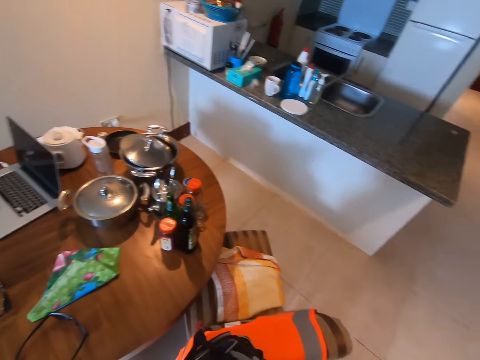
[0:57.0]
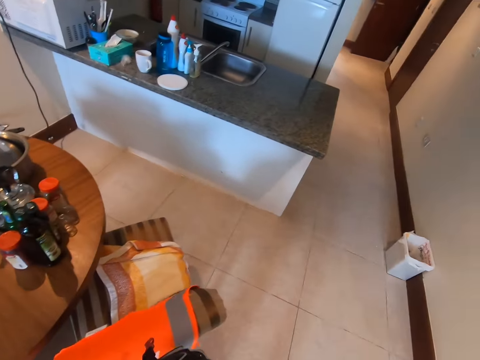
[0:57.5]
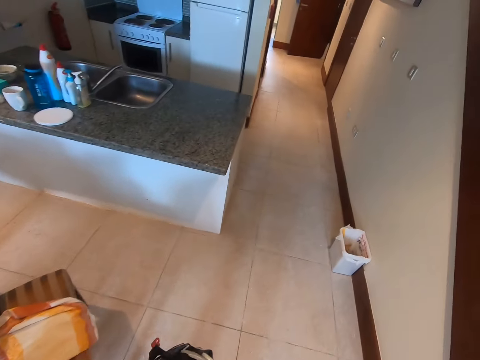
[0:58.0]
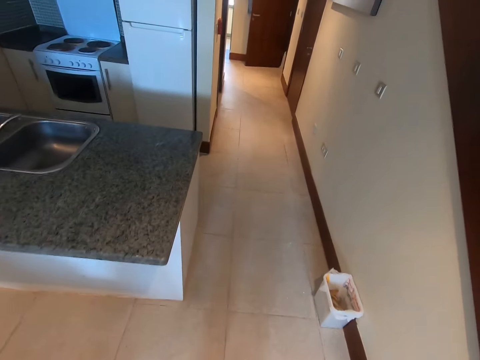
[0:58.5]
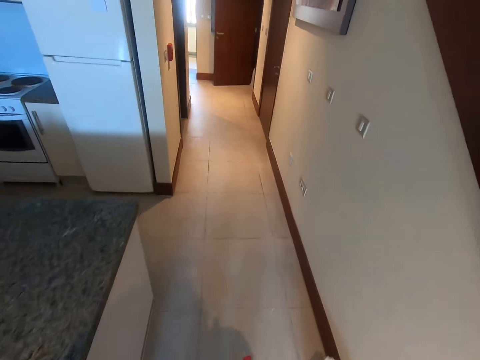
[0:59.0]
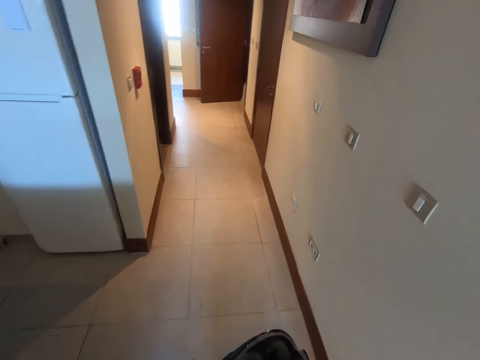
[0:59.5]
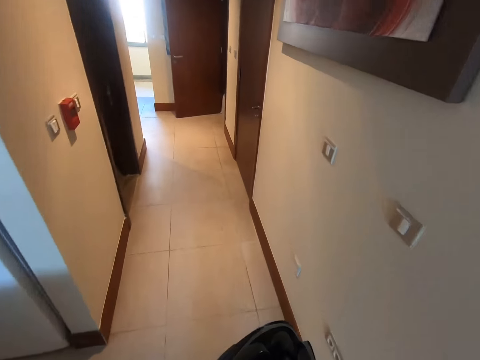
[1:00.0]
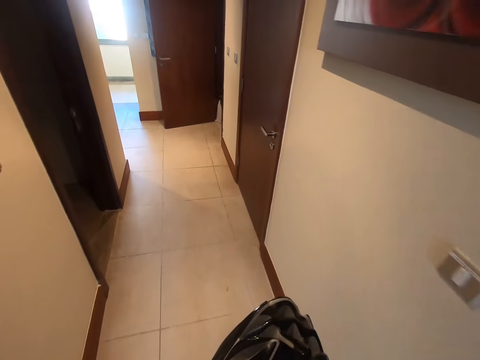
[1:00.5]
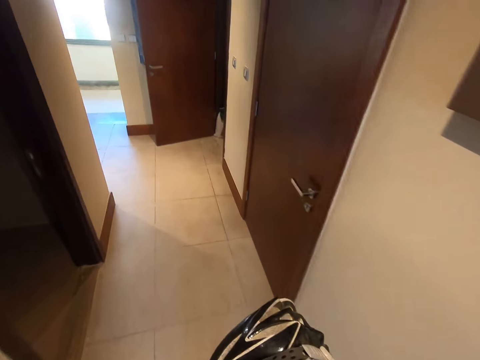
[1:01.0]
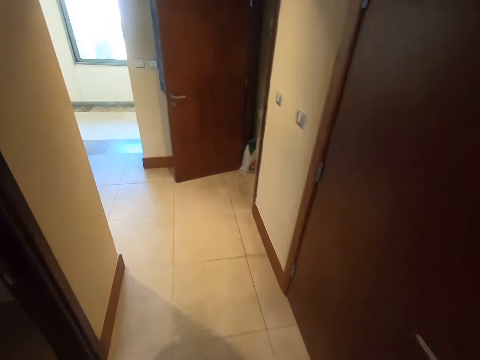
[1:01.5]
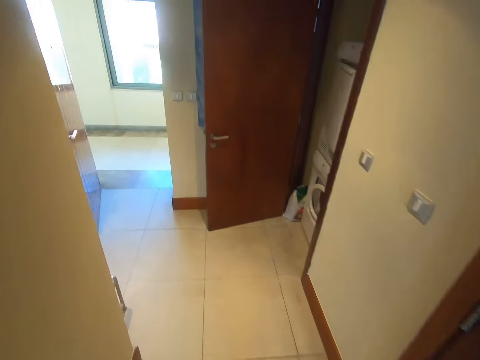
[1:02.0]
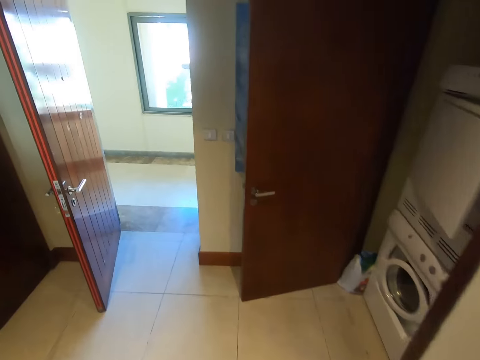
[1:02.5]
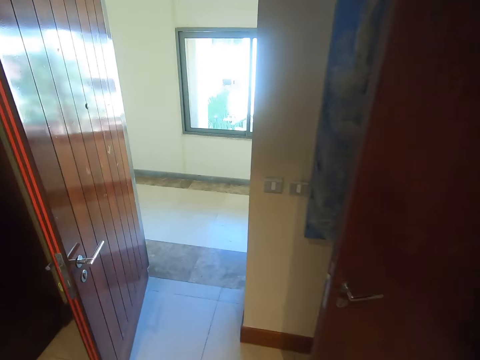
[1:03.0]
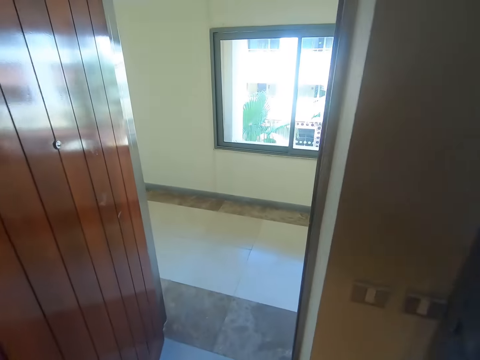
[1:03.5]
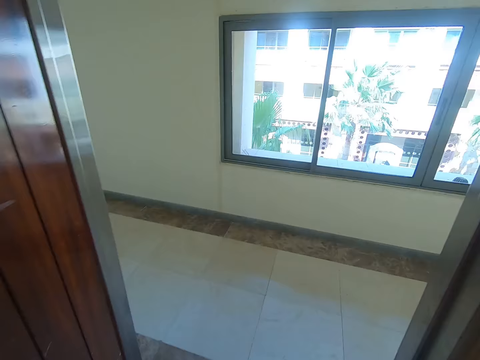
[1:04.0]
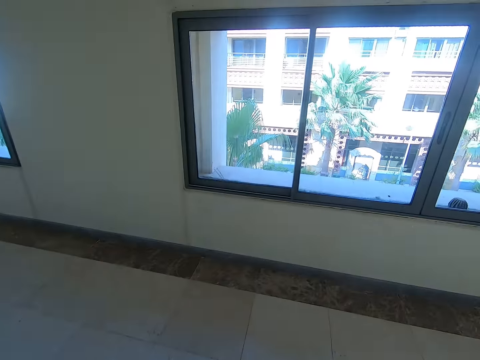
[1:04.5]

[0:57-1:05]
The camera wearer walks inside the building.

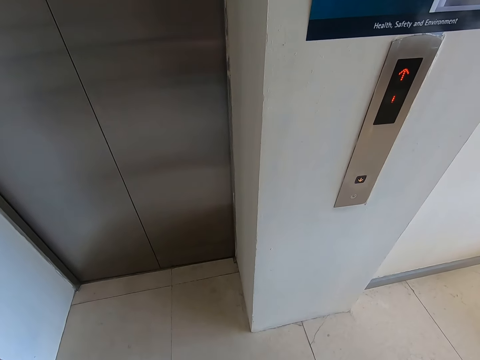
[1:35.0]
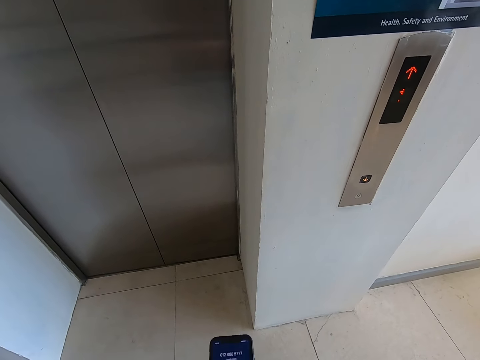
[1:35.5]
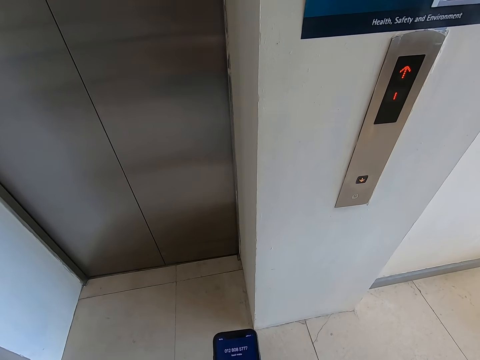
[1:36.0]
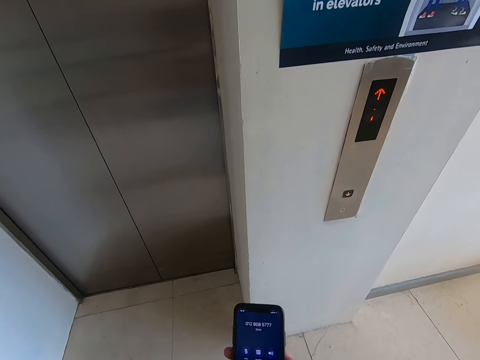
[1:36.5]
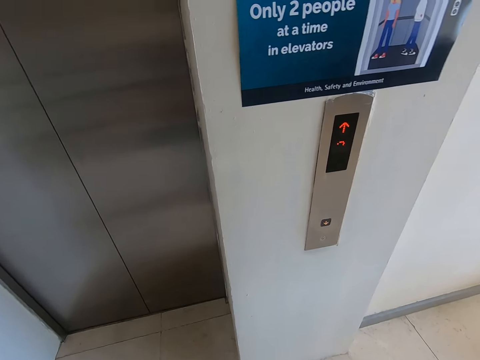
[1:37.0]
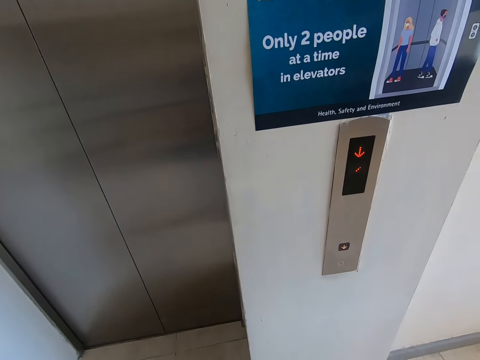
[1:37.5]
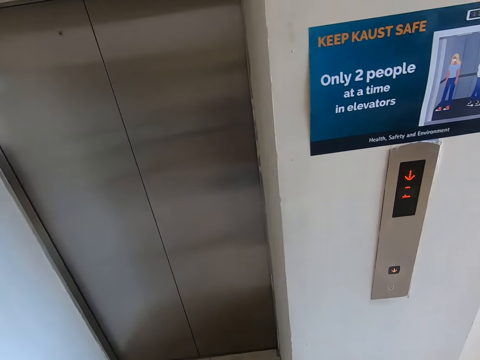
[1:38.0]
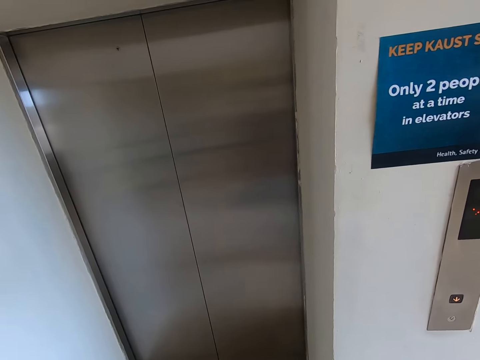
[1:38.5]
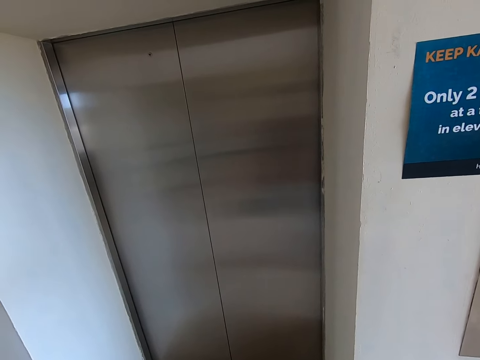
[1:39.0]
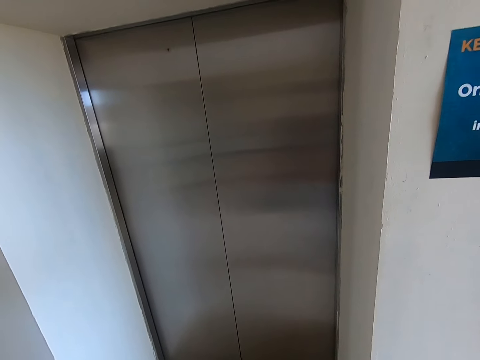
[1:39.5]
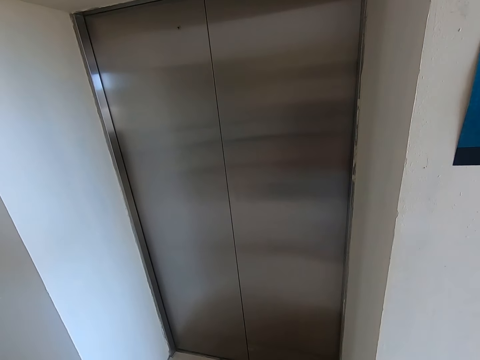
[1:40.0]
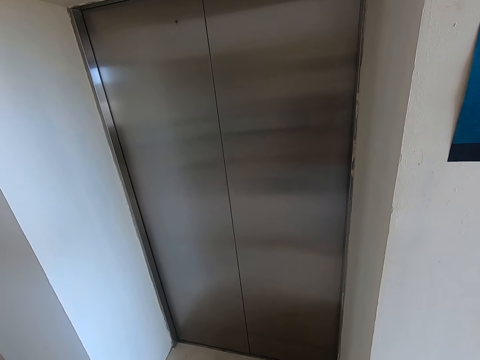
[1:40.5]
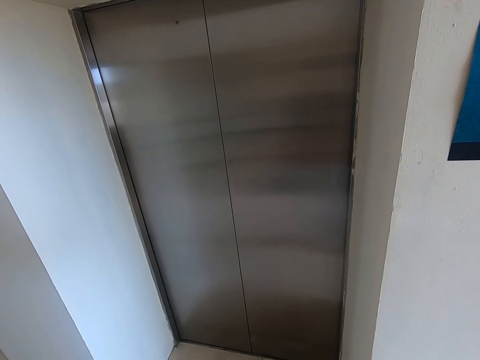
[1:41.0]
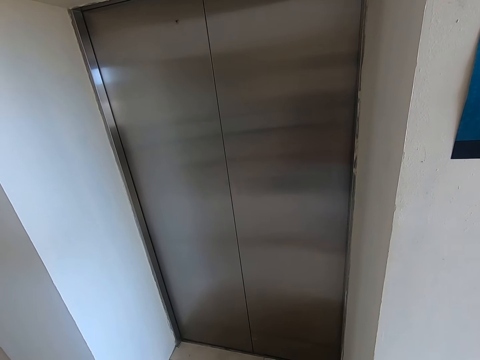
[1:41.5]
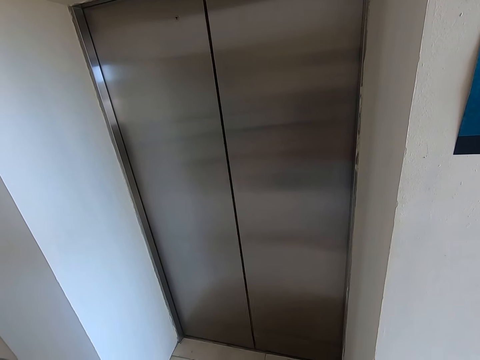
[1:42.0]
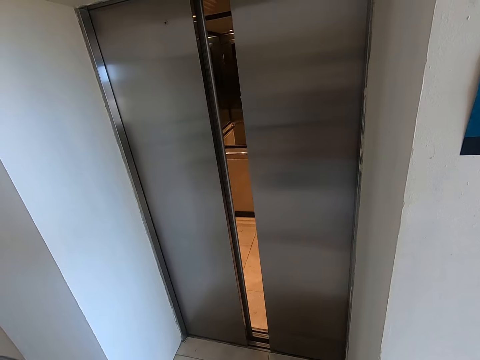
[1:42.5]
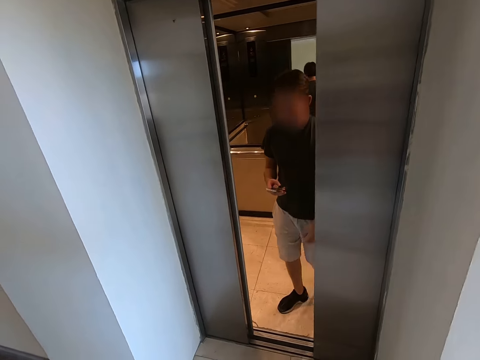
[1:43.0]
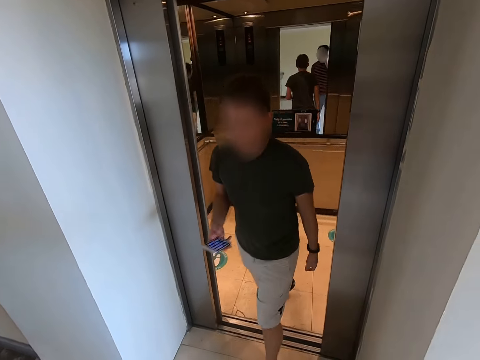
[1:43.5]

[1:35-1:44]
The camera wearer operates a phone.

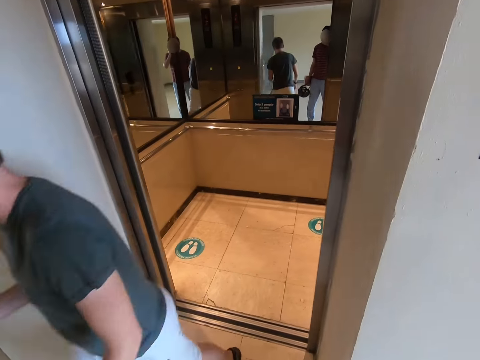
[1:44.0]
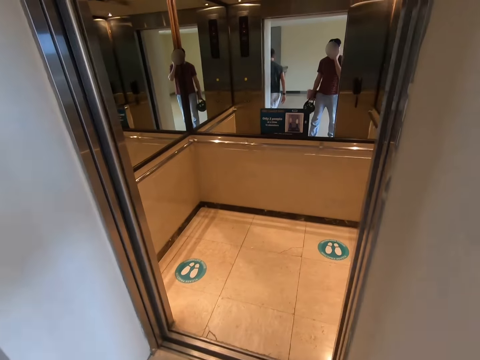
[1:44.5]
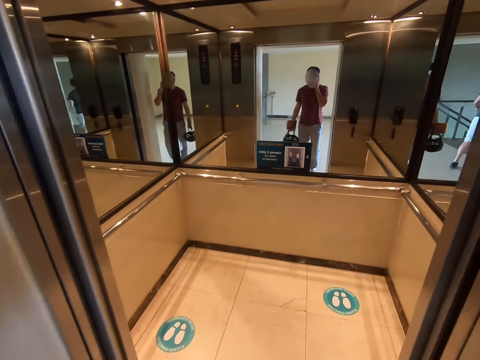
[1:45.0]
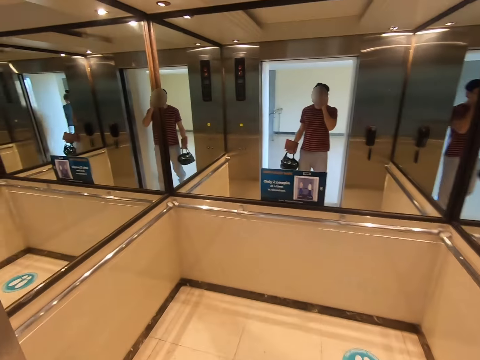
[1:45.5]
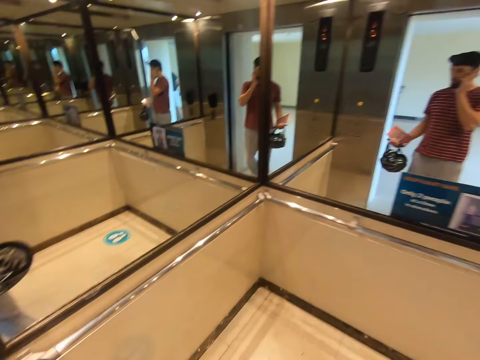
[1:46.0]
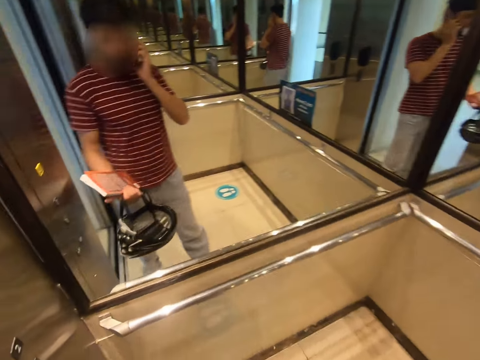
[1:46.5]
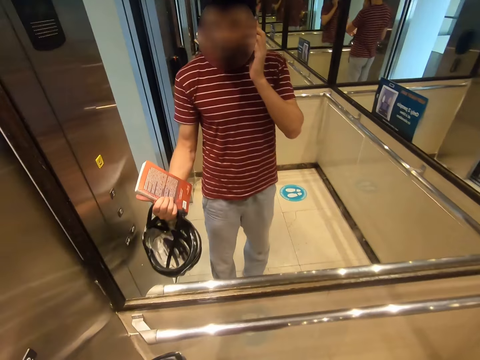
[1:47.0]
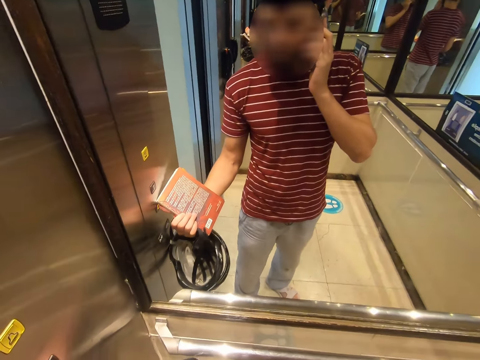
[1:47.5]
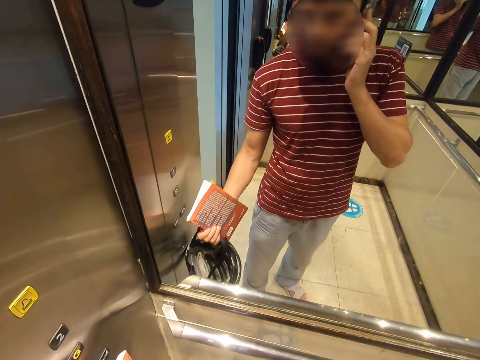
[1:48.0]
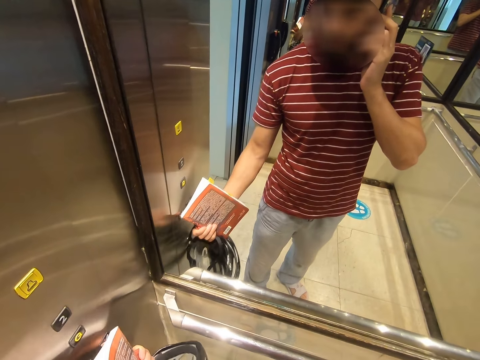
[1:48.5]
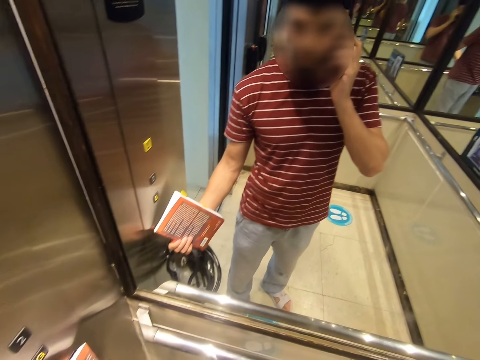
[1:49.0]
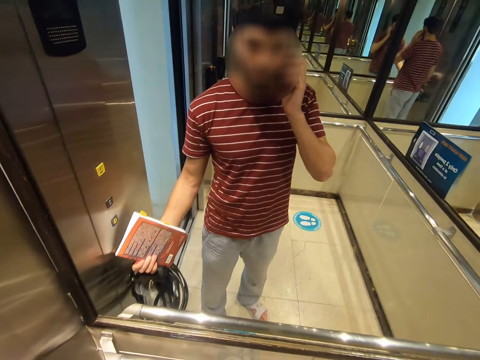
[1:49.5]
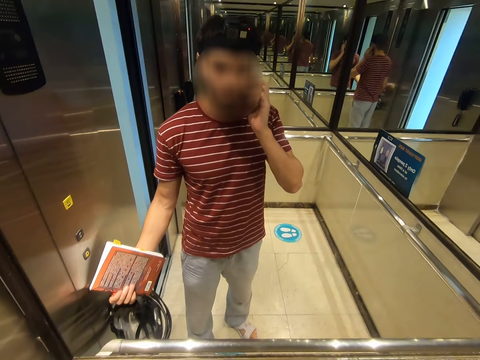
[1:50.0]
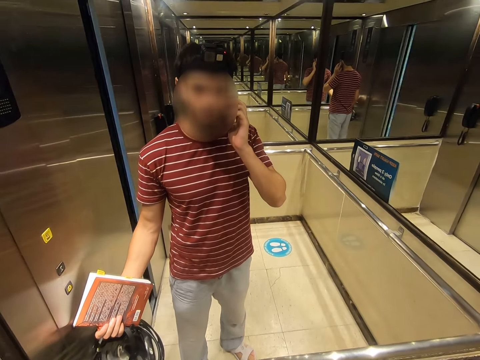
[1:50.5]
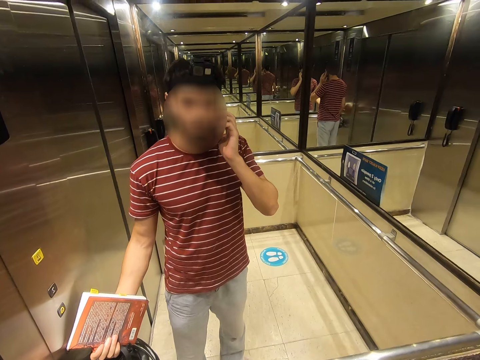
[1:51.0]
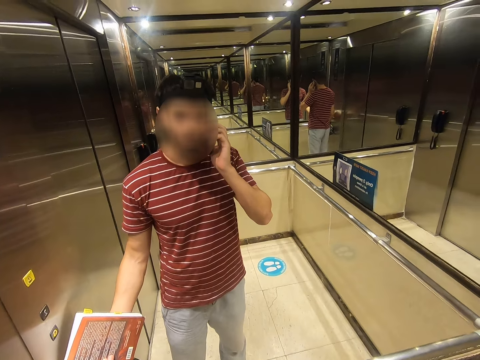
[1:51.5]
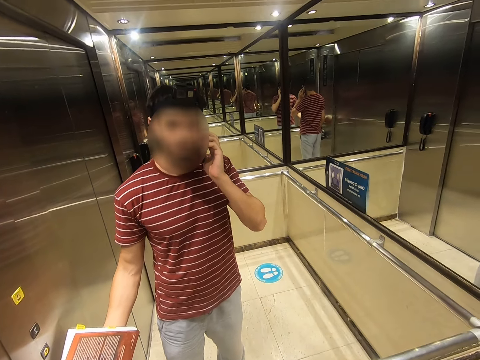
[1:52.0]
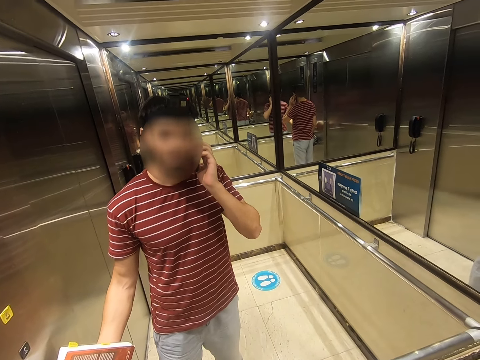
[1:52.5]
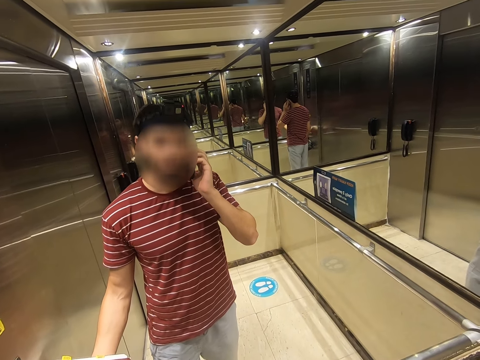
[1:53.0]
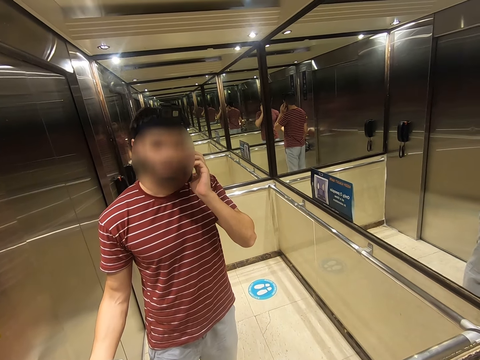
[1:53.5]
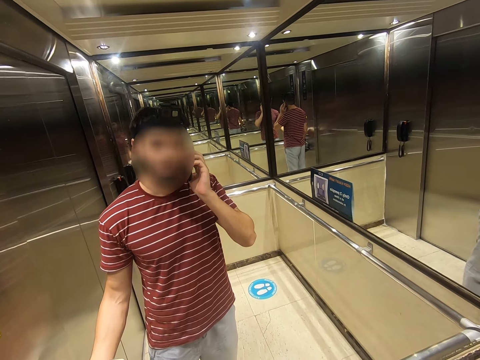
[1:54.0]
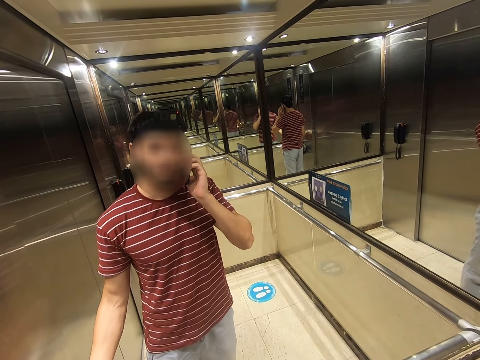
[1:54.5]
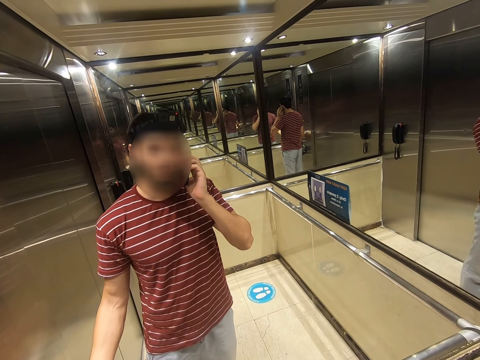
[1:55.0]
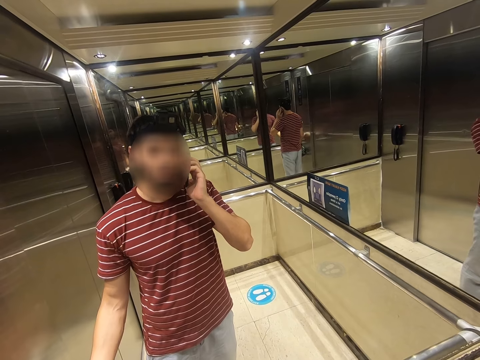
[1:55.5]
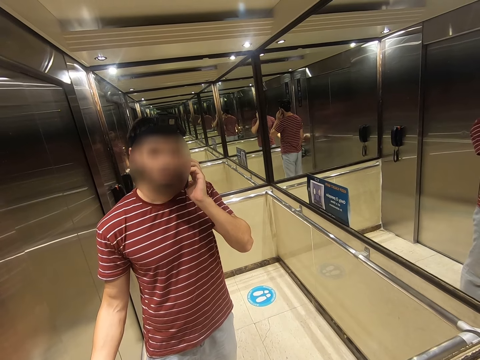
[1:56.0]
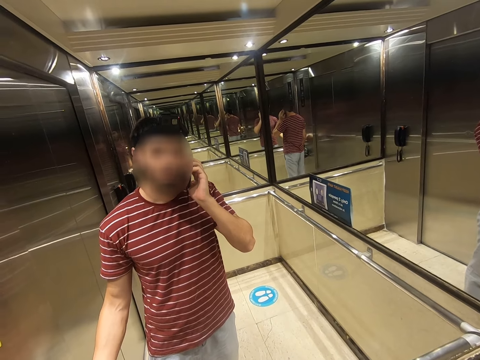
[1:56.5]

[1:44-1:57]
The camera wearer enters the elevator. They press the elevator button.
